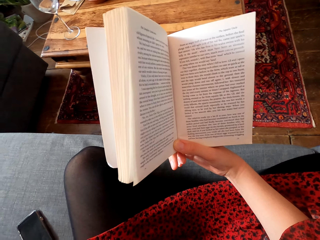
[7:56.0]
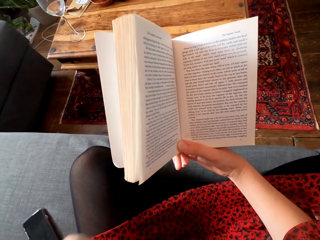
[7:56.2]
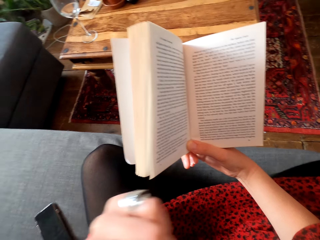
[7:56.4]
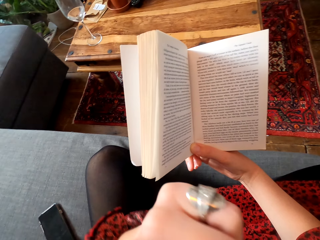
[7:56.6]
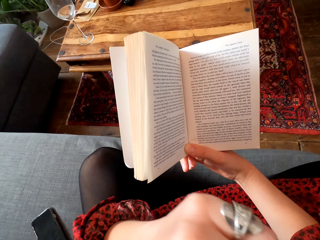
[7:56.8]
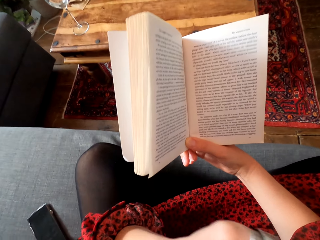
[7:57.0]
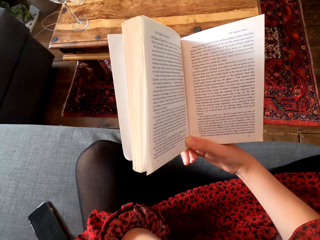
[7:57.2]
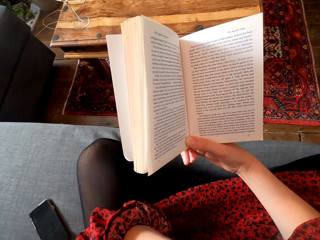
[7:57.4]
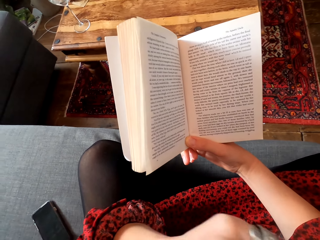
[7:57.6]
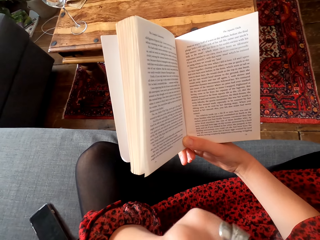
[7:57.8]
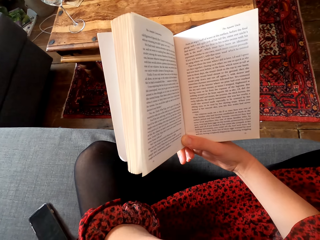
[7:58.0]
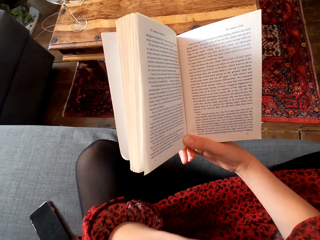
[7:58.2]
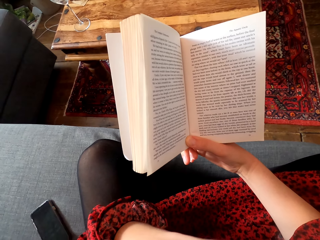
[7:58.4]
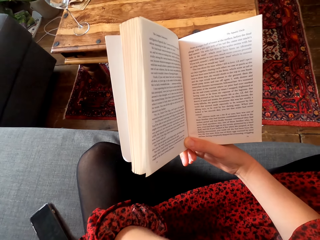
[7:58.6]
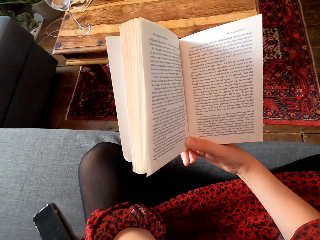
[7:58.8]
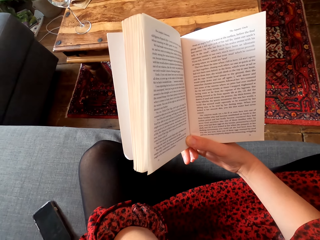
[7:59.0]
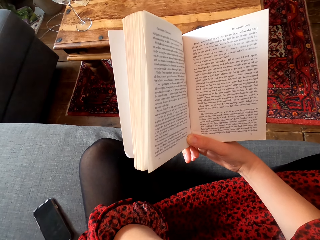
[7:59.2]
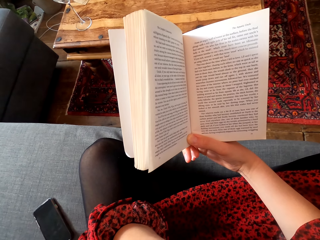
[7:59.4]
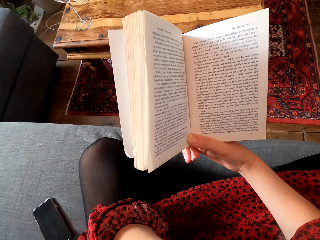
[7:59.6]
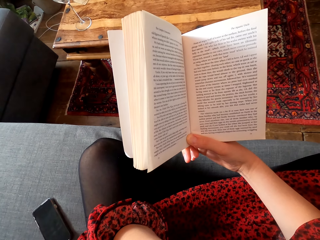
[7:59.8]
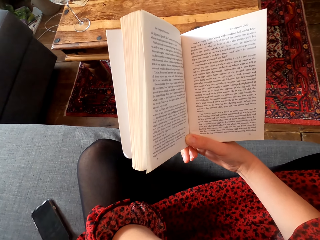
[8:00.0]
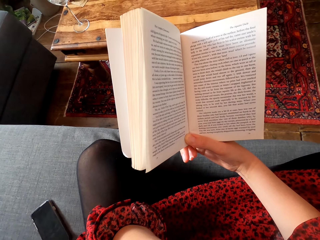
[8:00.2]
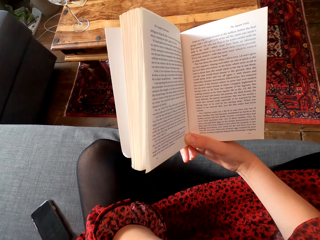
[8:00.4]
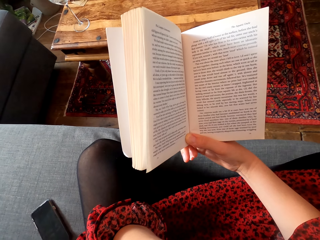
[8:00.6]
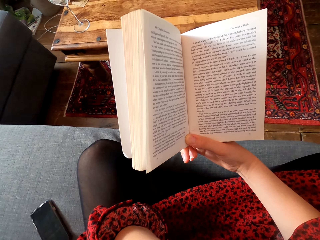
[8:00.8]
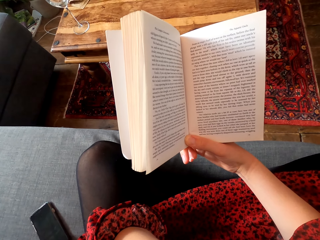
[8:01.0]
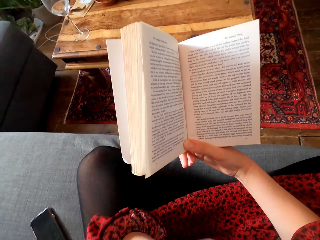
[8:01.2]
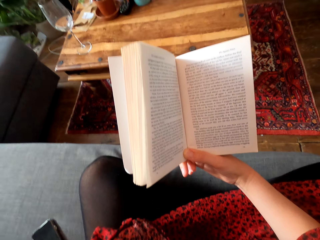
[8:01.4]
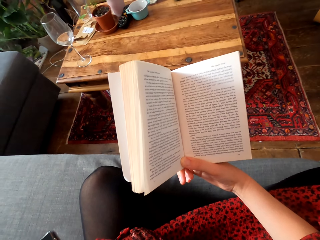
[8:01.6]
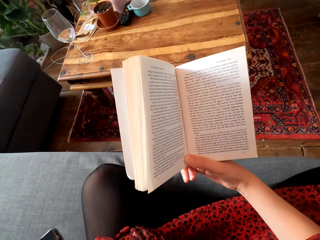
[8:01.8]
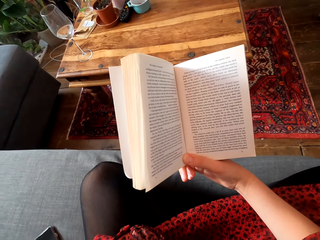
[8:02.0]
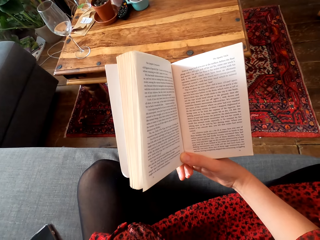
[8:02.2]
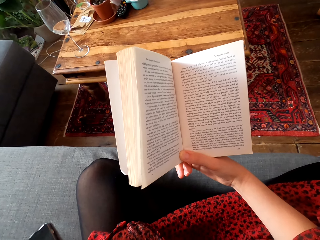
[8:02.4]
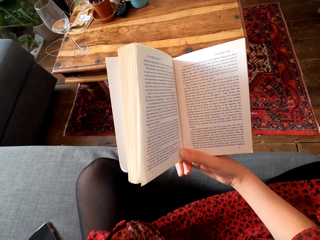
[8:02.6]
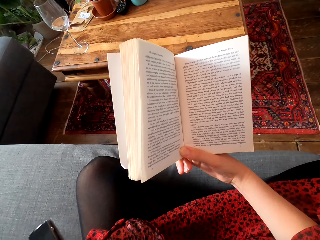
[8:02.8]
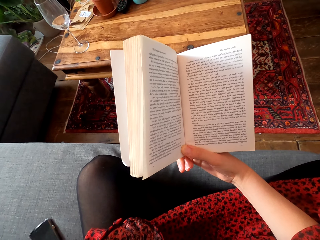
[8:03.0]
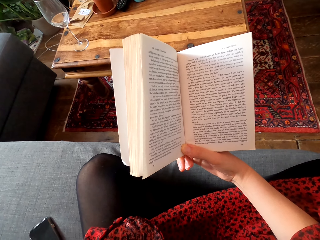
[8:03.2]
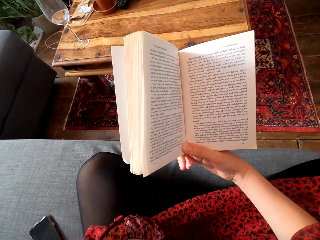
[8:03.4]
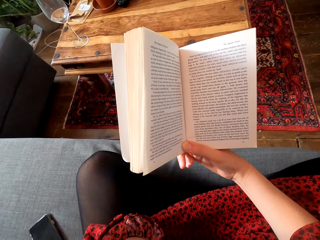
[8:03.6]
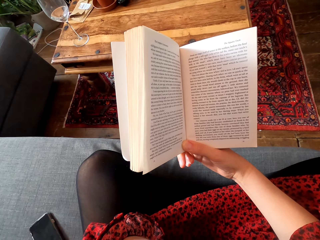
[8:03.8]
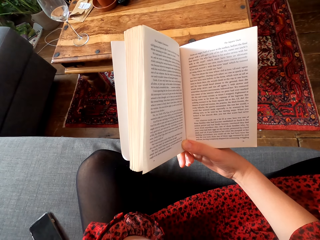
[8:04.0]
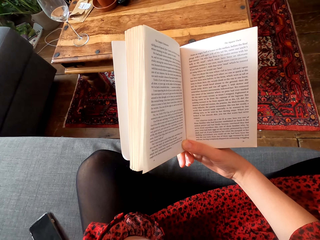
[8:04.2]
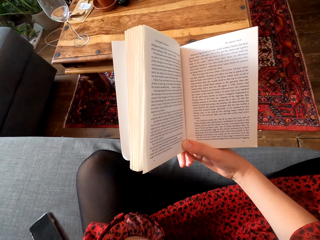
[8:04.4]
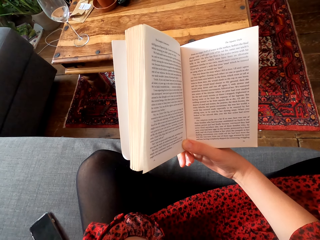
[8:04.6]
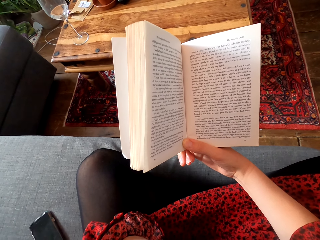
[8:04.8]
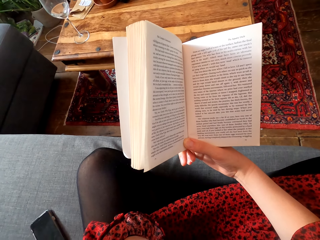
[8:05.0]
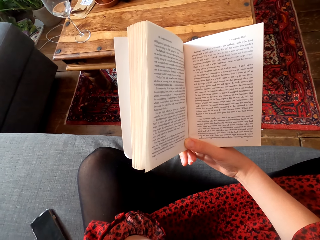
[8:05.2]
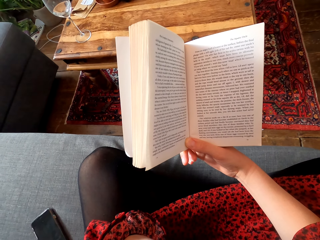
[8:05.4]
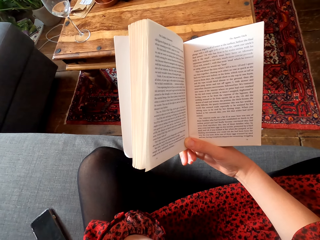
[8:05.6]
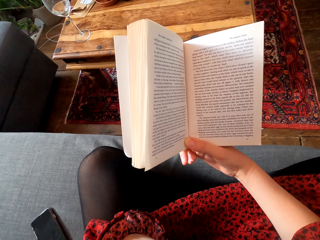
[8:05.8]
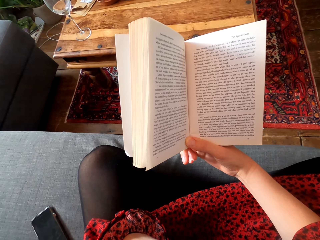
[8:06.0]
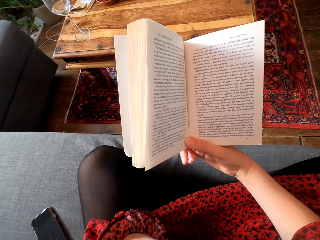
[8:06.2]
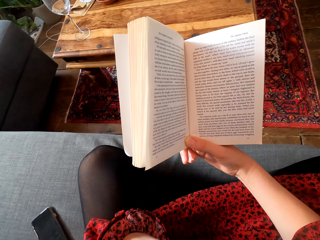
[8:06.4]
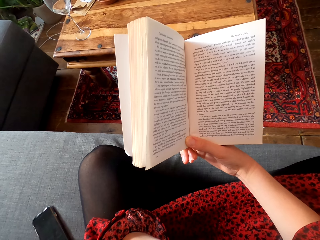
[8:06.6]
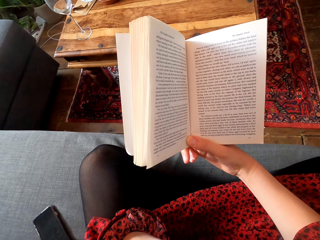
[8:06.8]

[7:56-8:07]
The camera wearer puts her hand close to the face. She reads the book.

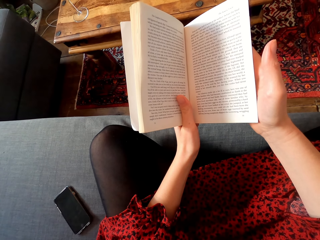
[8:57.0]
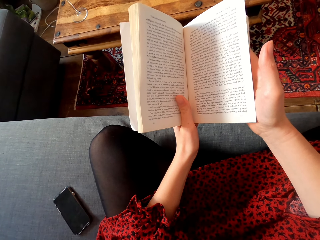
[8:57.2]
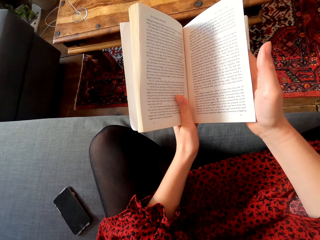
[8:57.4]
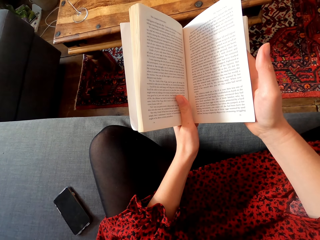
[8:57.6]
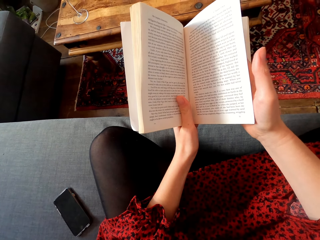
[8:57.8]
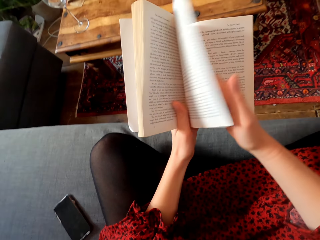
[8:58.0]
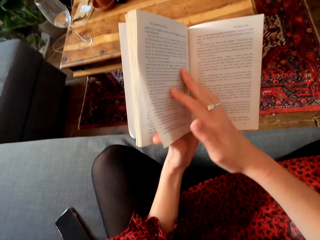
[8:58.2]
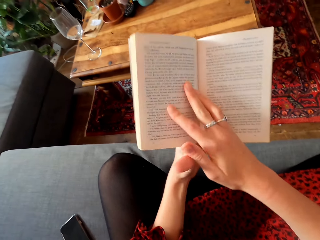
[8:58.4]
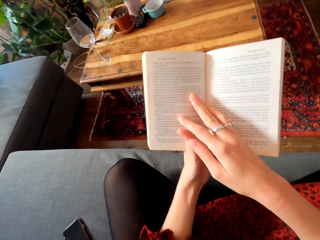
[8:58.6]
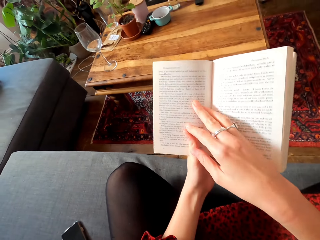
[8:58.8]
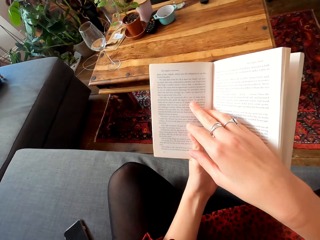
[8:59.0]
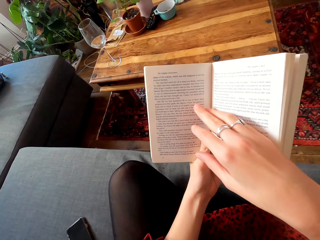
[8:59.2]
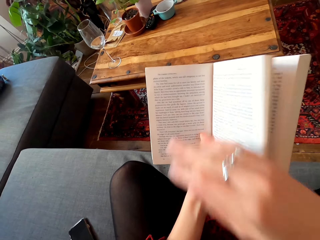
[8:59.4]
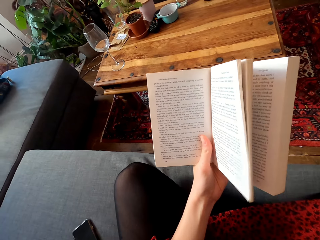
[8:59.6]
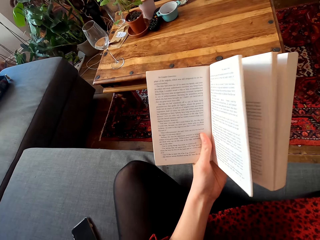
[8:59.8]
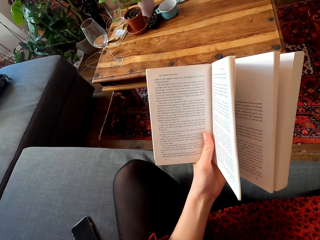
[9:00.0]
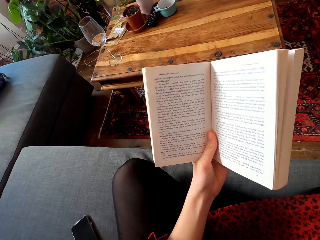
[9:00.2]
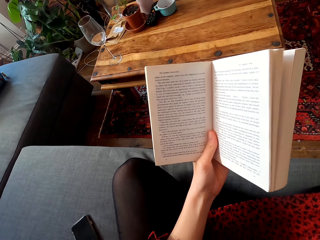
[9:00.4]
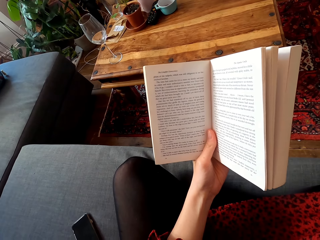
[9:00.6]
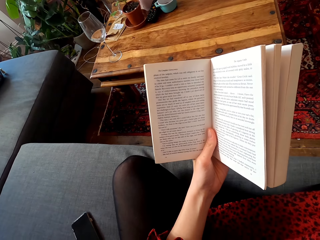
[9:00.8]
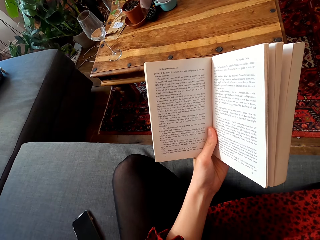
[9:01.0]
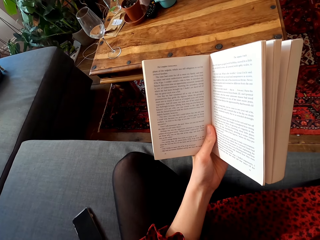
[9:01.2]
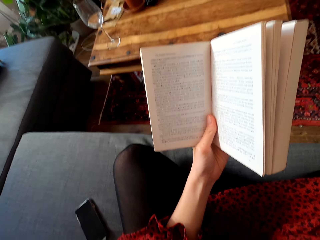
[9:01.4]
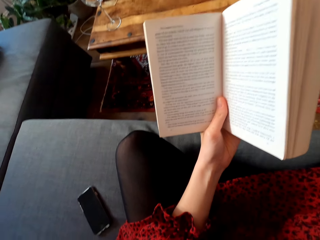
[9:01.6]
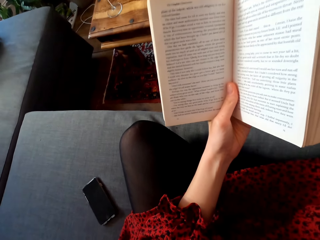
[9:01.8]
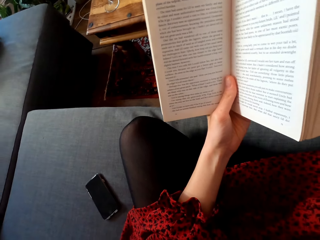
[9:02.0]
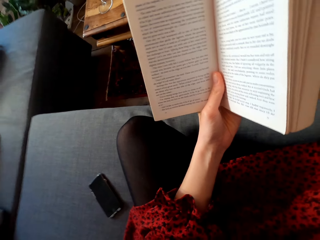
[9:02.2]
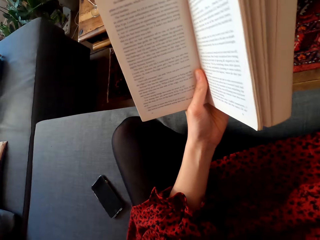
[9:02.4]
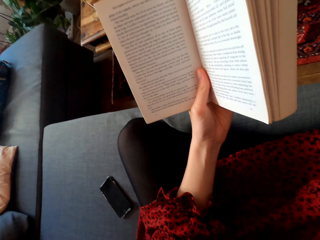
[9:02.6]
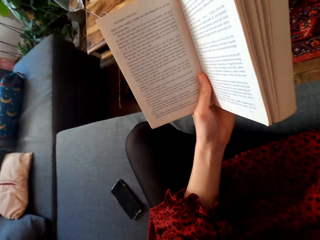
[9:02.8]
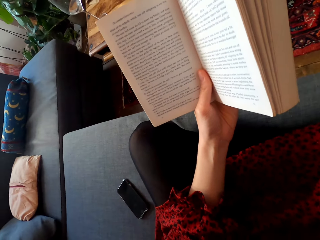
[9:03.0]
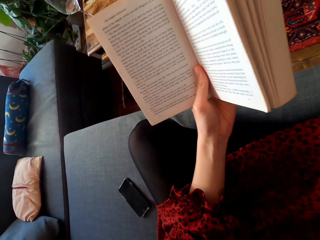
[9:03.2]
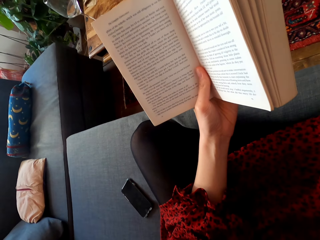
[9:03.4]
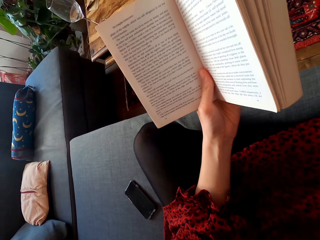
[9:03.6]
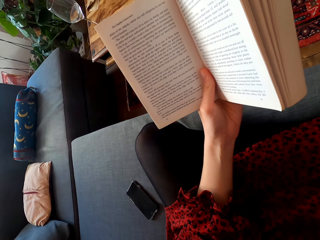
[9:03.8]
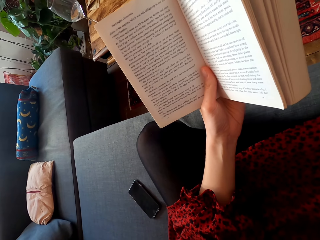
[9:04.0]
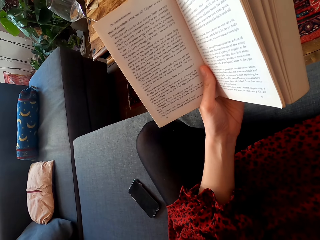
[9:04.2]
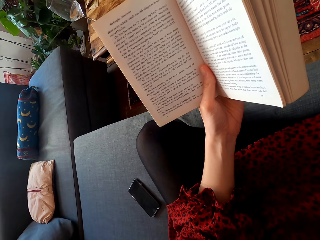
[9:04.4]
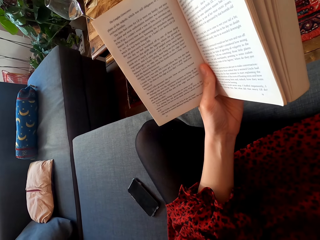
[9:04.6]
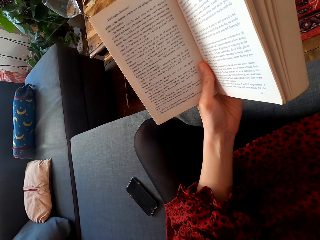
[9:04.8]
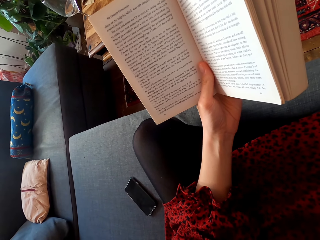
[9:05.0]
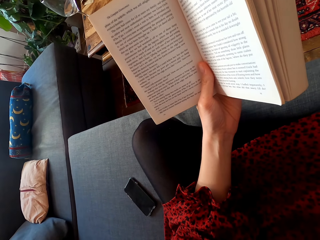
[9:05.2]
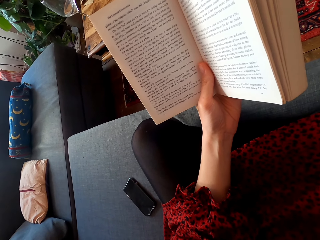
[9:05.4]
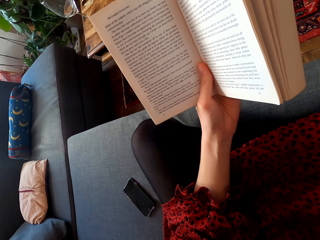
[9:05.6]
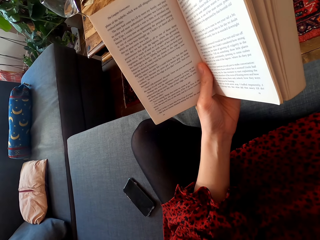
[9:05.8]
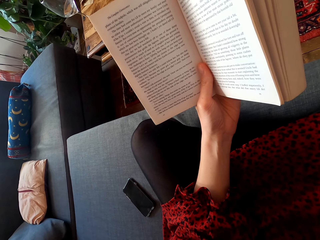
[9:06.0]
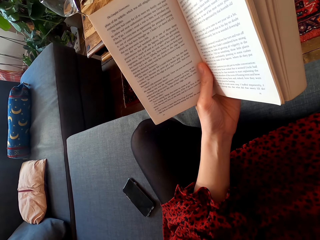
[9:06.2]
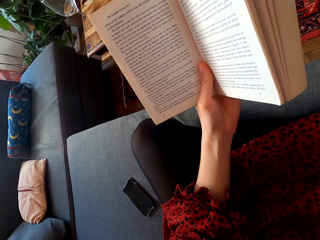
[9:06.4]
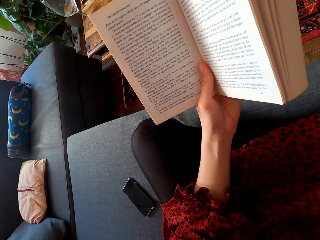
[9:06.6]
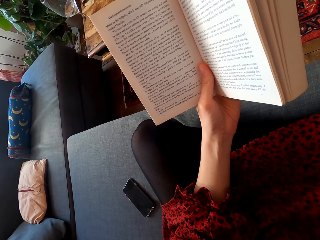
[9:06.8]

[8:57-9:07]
The camera wearer flips the page. They do something. They read the book.
